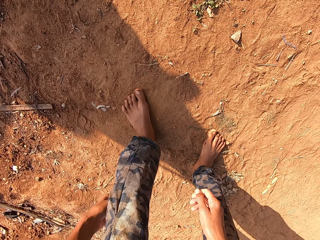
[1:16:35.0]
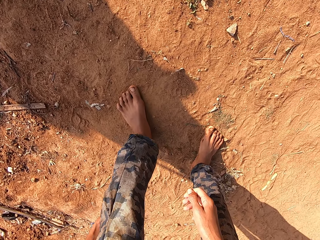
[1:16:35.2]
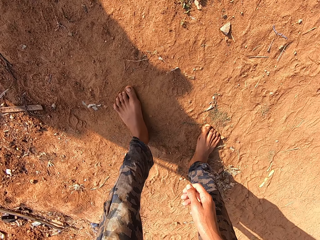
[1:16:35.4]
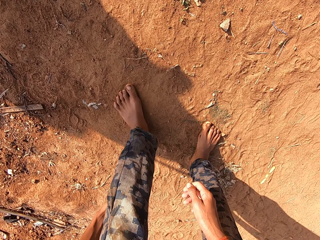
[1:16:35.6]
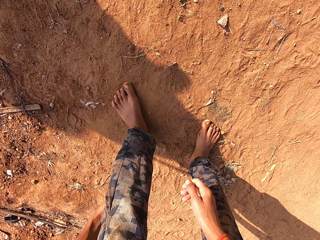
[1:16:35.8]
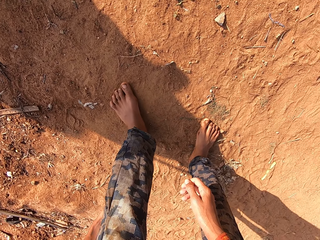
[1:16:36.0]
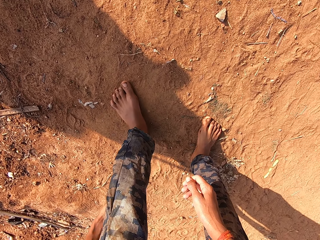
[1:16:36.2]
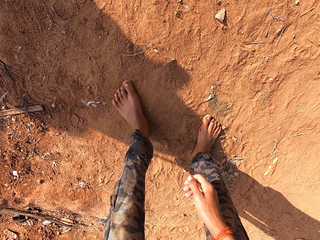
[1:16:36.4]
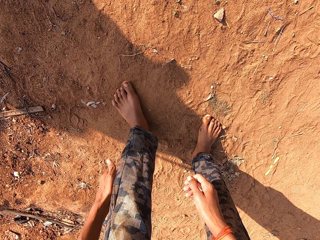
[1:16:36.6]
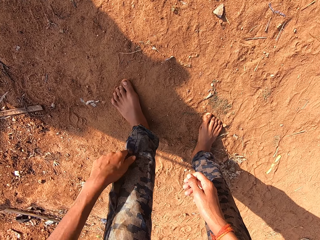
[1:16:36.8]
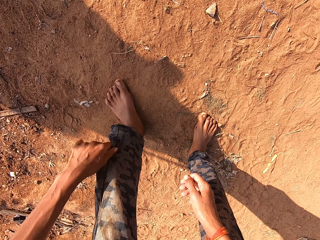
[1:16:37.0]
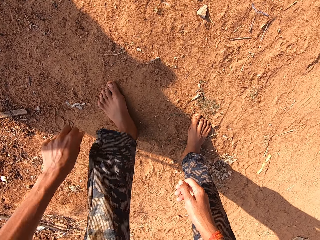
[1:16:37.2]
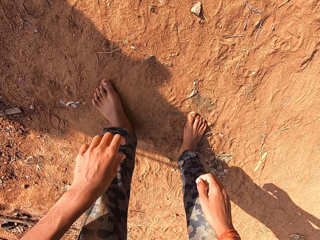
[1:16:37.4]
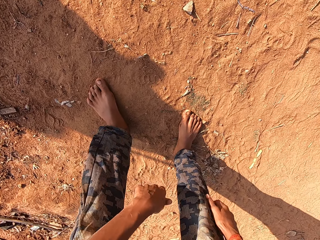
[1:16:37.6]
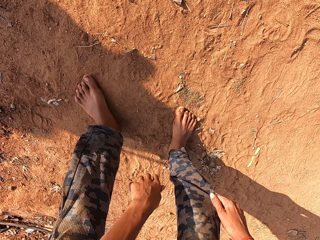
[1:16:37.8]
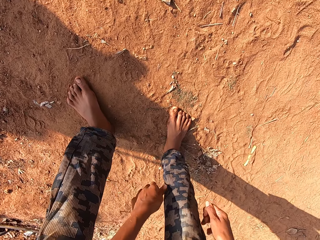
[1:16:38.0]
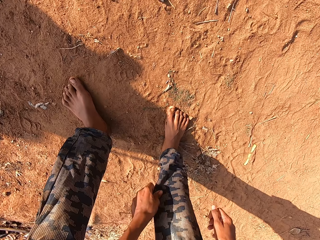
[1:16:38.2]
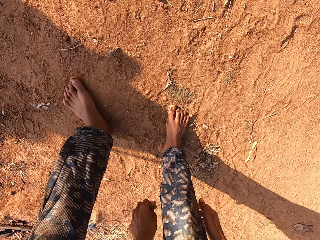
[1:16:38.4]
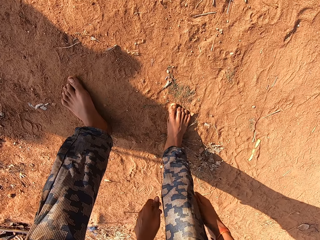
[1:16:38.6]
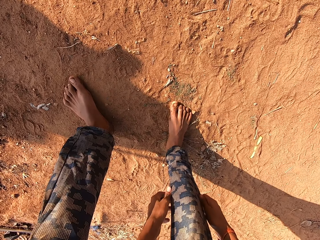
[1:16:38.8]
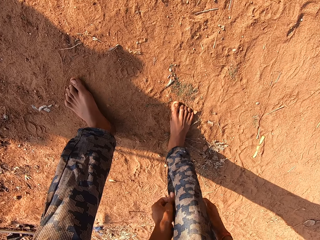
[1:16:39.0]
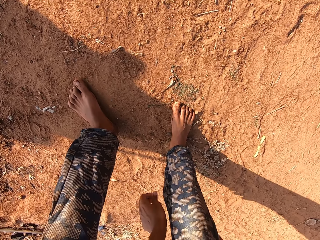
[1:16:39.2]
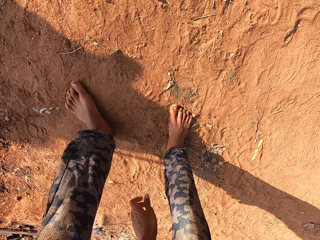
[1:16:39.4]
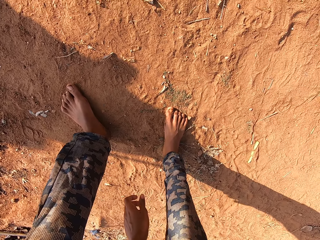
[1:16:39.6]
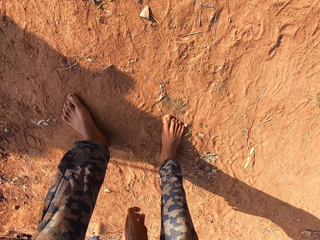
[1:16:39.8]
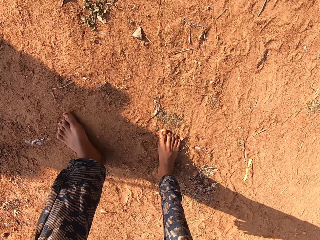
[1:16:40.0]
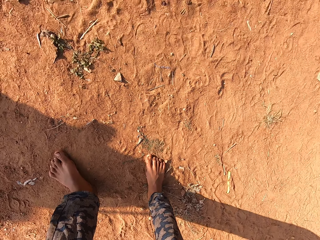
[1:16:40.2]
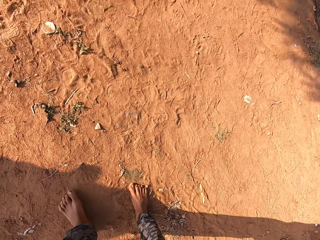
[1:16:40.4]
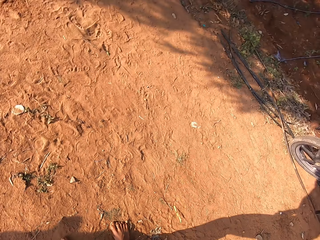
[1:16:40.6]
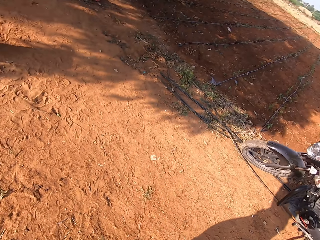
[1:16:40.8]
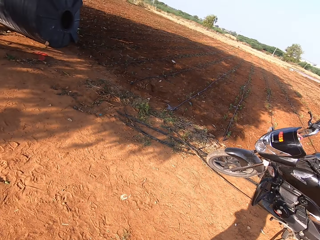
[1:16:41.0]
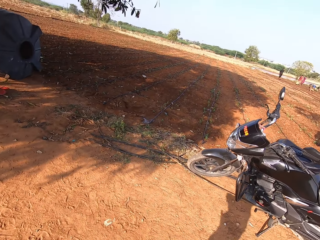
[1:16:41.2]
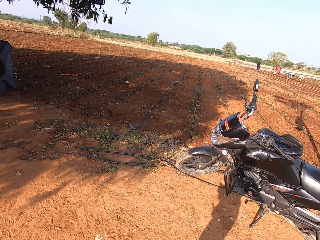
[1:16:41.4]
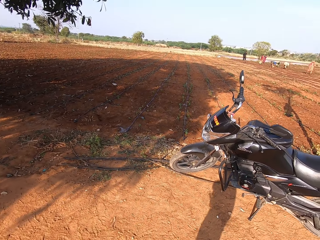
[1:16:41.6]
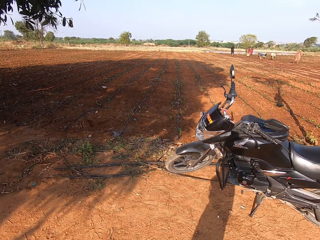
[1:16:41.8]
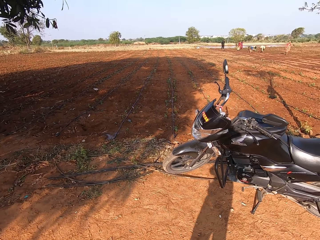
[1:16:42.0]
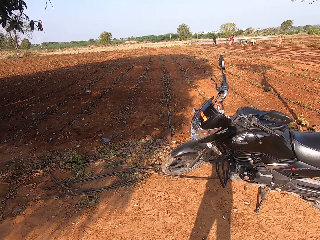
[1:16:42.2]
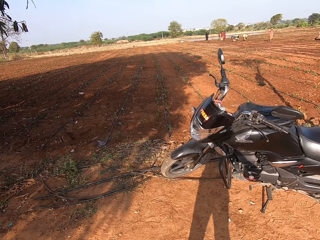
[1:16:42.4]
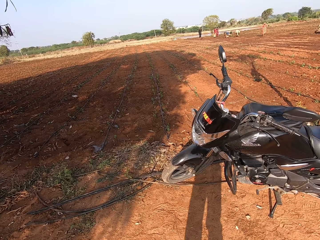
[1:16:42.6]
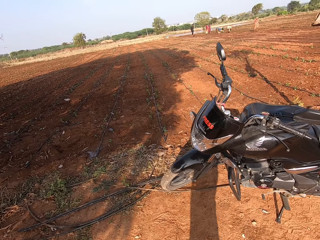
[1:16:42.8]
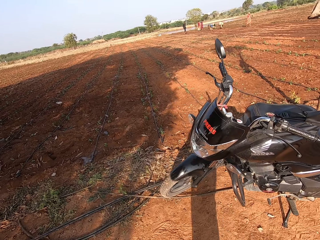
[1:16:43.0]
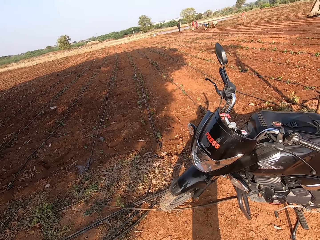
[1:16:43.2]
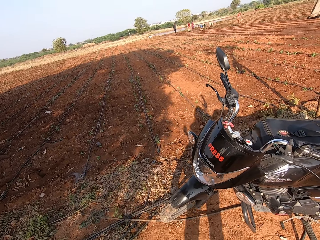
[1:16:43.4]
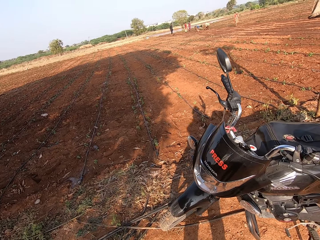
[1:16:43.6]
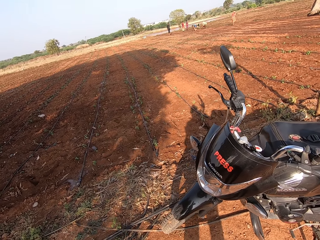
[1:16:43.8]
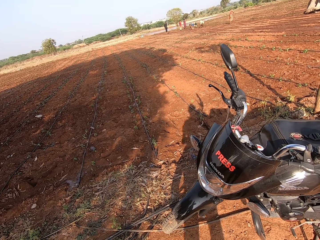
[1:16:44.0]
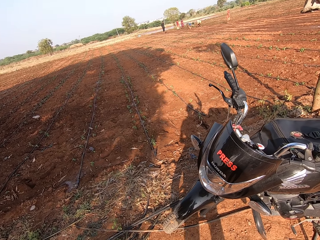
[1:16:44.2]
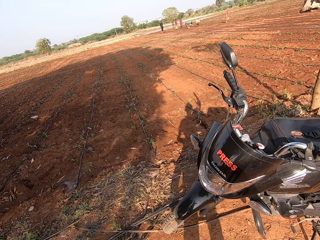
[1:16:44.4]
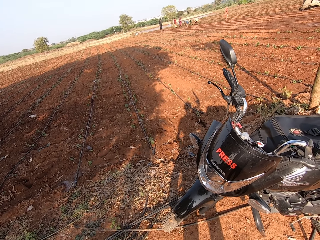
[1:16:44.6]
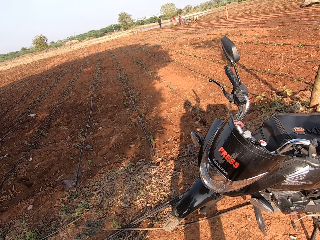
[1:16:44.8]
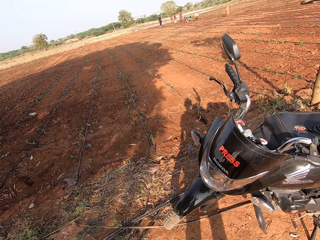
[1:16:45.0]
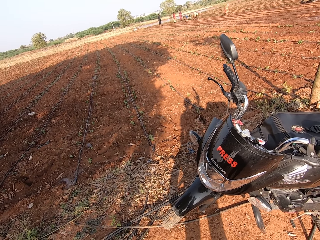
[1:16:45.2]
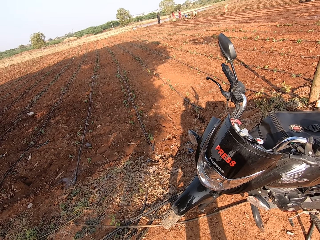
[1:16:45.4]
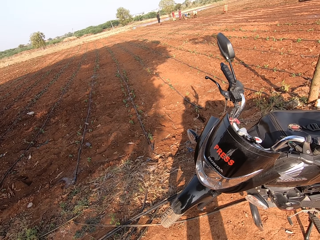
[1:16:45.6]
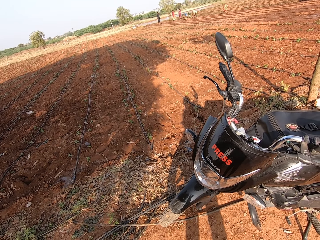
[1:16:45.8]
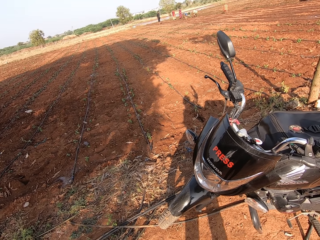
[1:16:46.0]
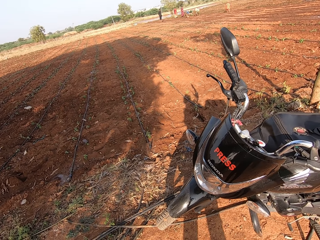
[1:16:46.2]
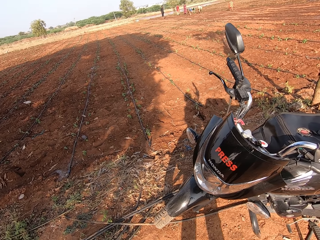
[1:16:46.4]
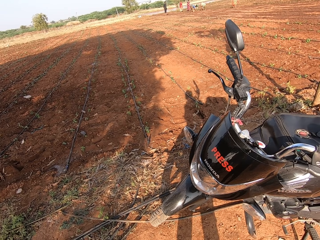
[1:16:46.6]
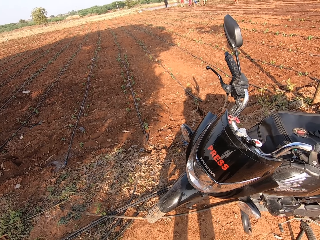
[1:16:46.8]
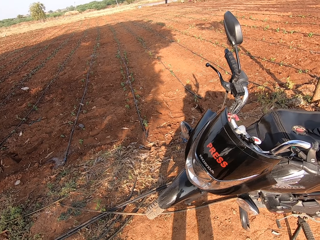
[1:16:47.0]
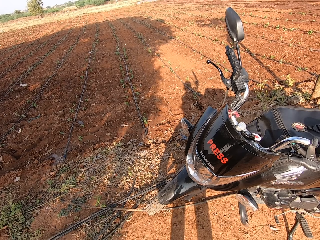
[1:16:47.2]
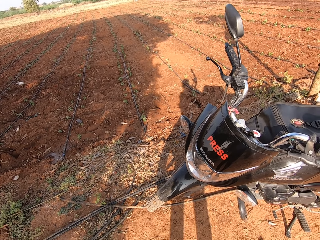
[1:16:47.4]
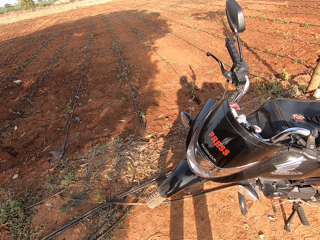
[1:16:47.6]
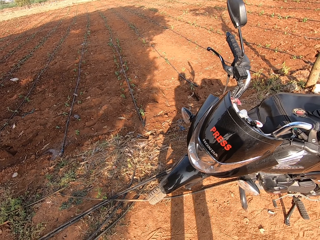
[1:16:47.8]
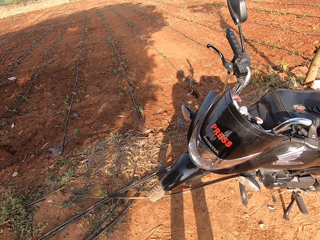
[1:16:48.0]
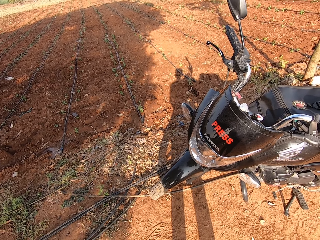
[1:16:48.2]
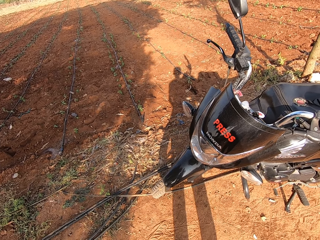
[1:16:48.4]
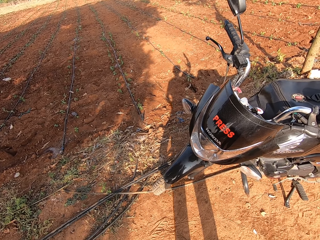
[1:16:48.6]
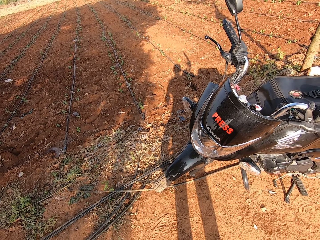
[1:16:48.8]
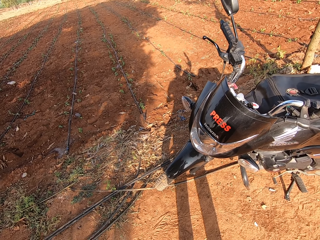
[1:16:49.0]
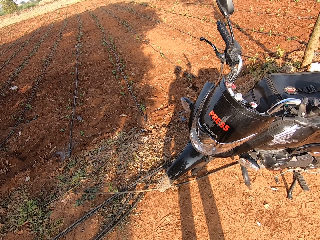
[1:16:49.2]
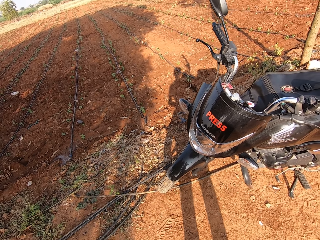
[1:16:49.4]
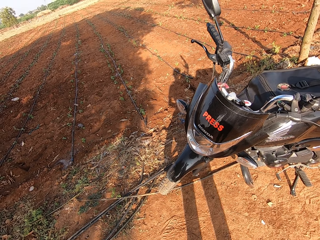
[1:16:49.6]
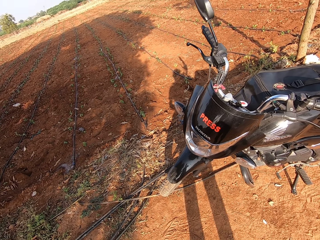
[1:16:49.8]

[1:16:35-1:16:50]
The camera wearer shakes off the trouser on his right leg with both hands. He walks towards the motorcycle on the farm. He stands in front of the motorcycle on the farm.

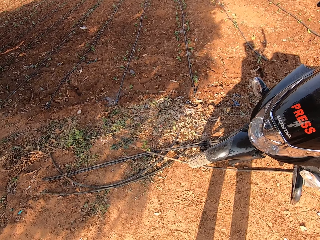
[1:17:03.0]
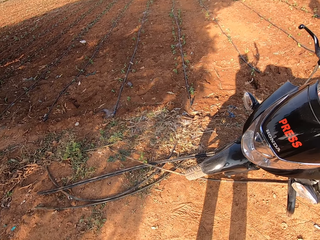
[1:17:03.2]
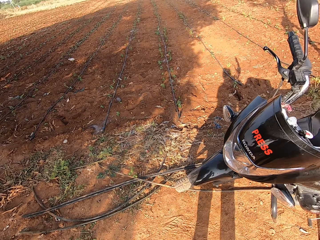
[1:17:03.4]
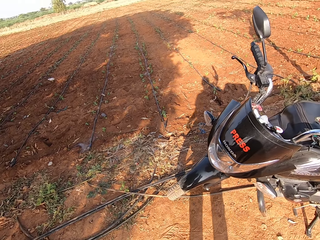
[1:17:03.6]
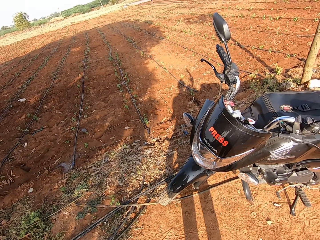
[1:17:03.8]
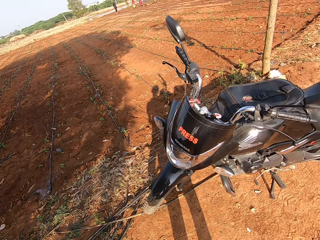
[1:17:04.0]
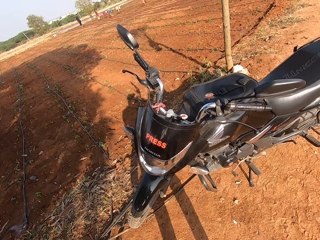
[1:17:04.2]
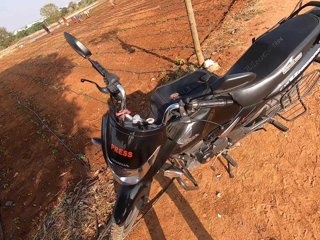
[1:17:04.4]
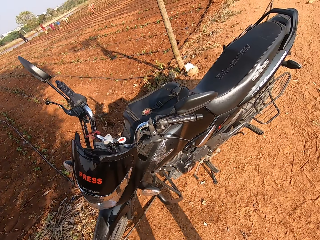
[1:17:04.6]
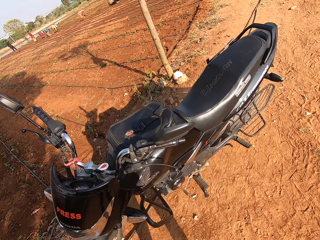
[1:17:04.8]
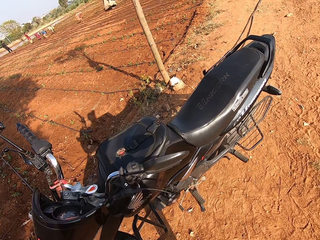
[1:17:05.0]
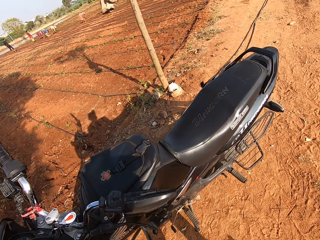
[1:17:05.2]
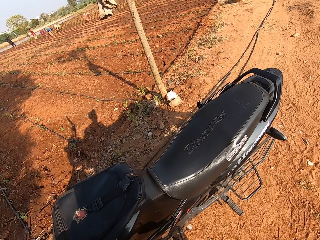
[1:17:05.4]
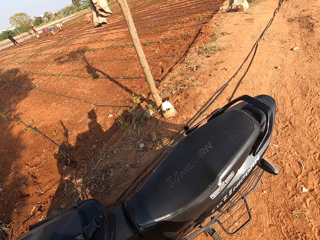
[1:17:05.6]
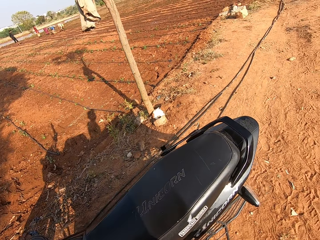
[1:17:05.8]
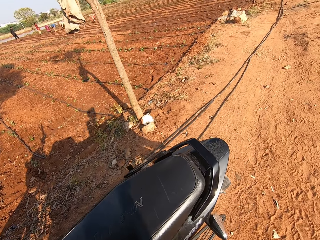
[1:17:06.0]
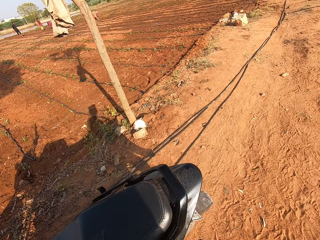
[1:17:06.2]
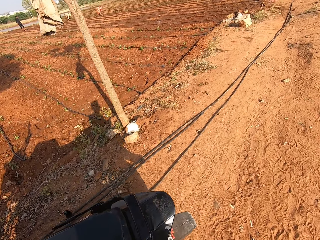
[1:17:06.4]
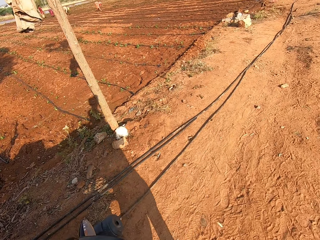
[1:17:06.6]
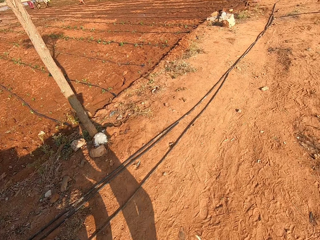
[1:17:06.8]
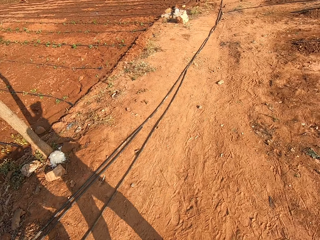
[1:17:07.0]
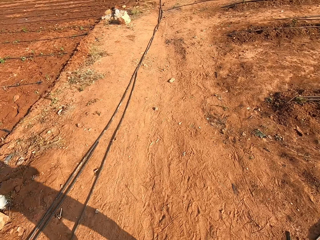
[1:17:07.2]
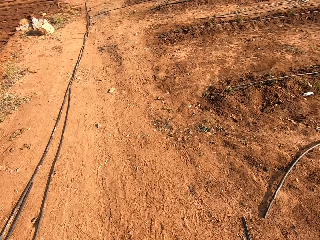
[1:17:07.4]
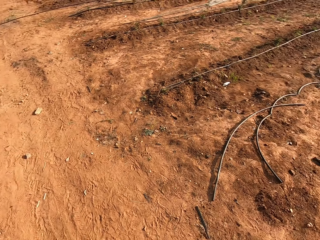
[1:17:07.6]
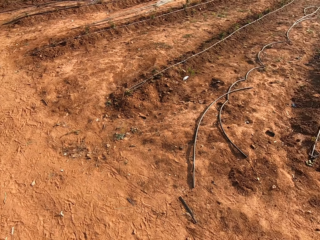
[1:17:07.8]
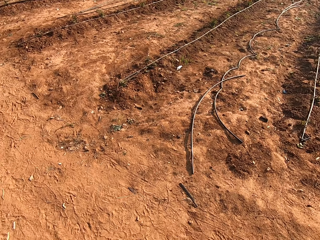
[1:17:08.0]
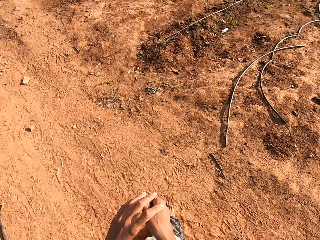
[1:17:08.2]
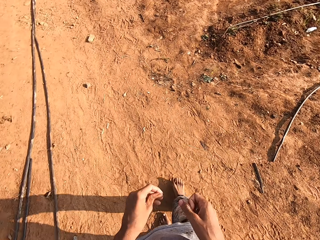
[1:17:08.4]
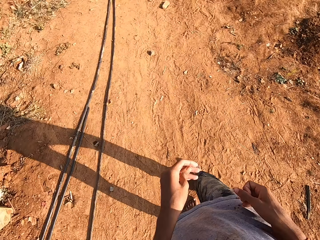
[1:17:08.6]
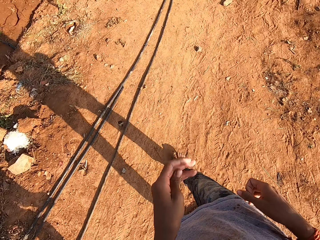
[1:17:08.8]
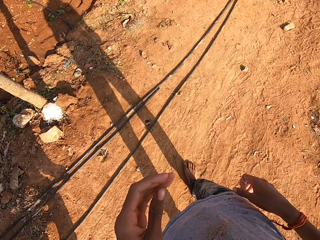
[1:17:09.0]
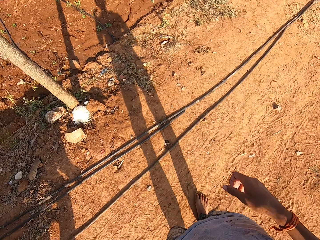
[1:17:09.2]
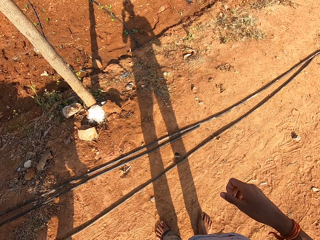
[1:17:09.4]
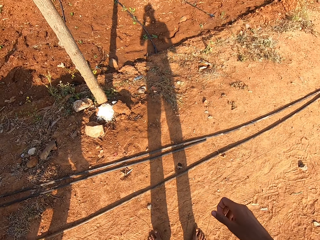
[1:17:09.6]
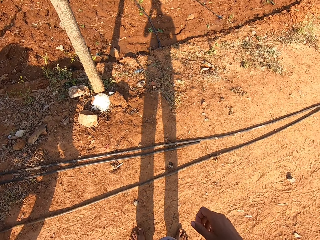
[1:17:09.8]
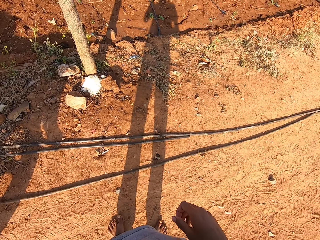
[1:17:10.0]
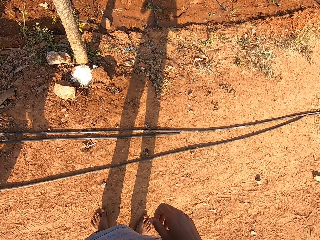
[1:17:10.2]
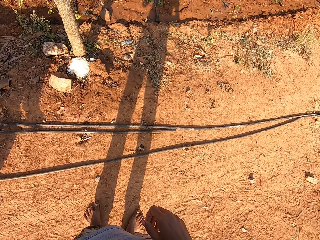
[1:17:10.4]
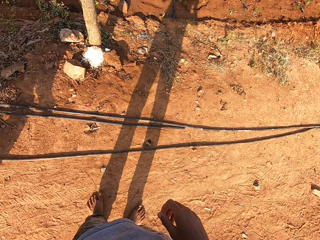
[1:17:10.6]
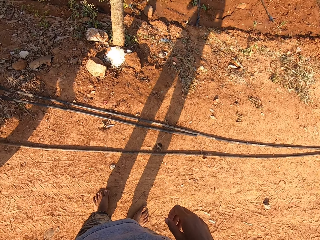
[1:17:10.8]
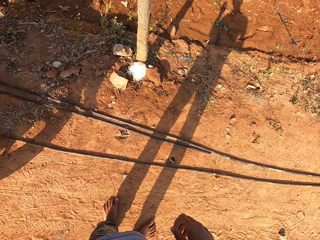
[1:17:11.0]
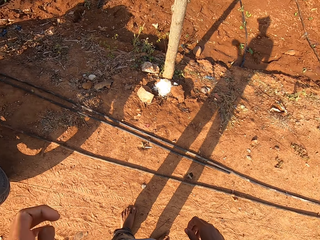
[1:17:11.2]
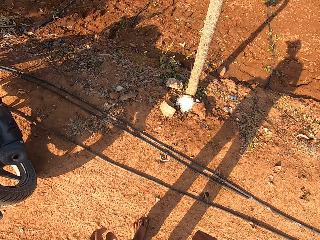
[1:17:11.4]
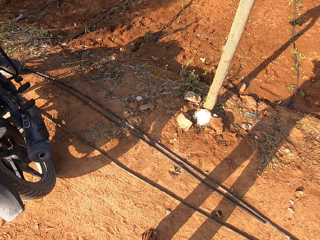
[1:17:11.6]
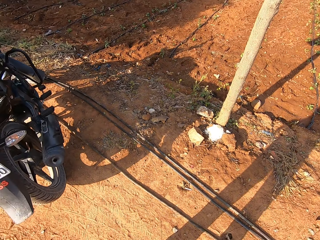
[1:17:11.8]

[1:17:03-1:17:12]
The camera wearer walks. They stand.
